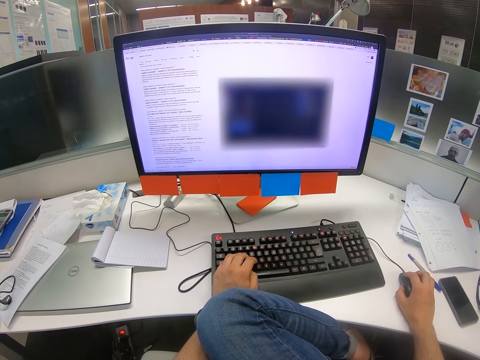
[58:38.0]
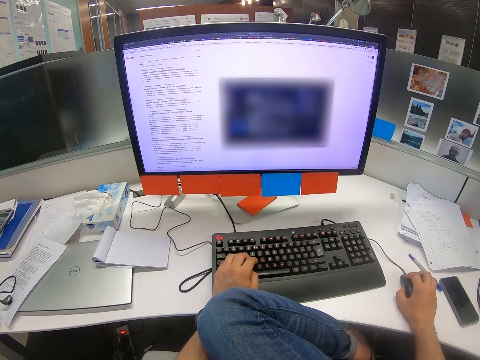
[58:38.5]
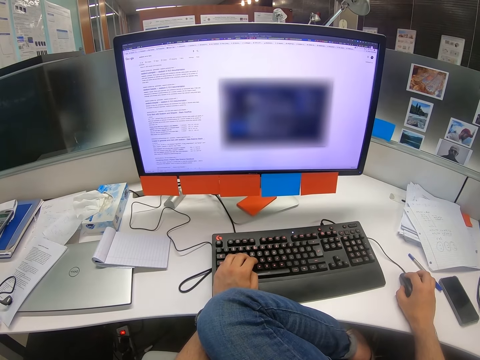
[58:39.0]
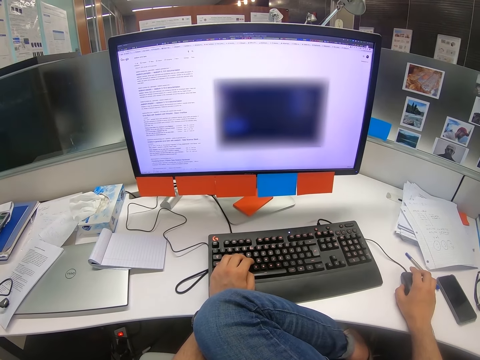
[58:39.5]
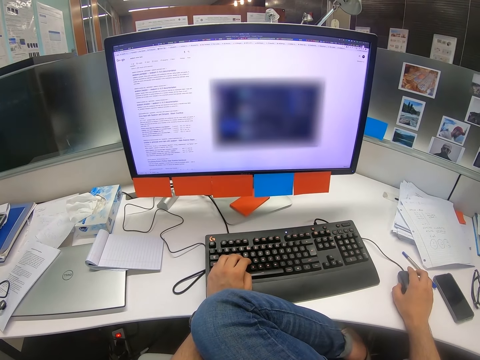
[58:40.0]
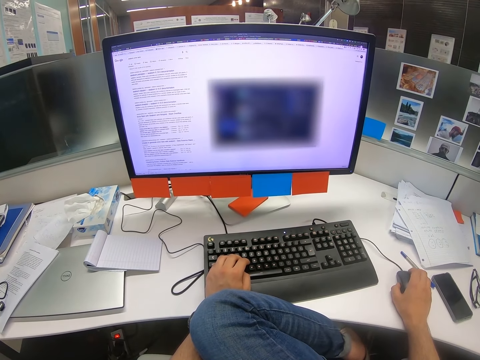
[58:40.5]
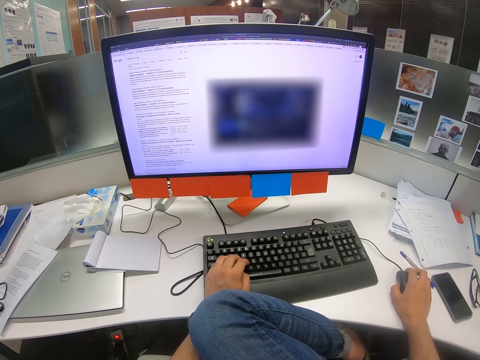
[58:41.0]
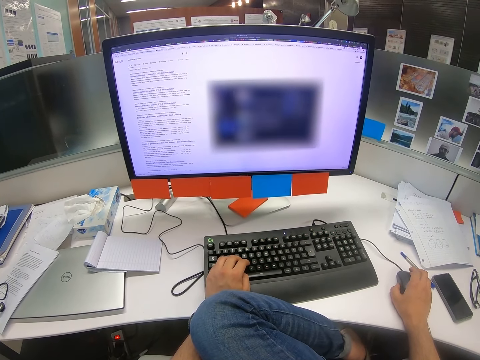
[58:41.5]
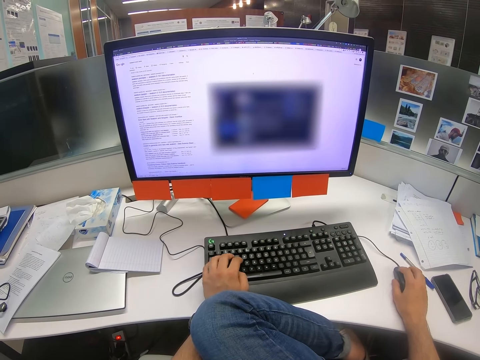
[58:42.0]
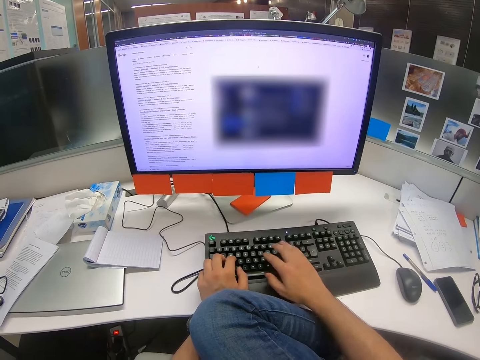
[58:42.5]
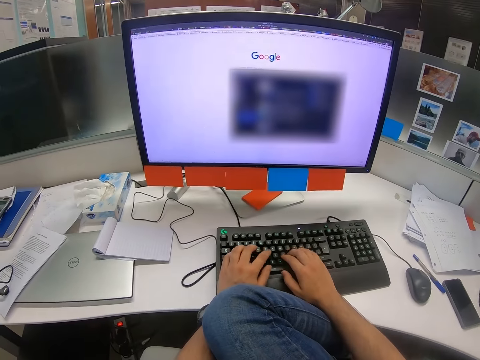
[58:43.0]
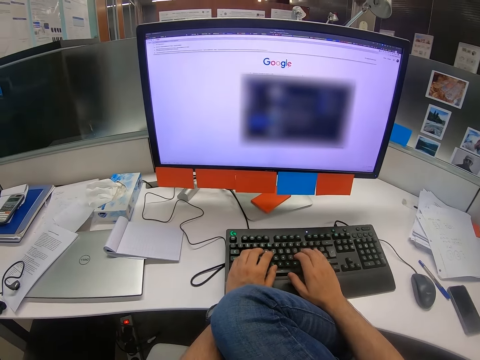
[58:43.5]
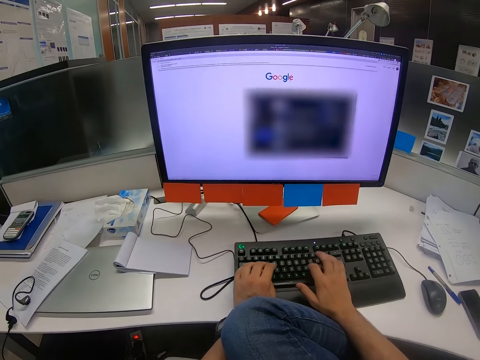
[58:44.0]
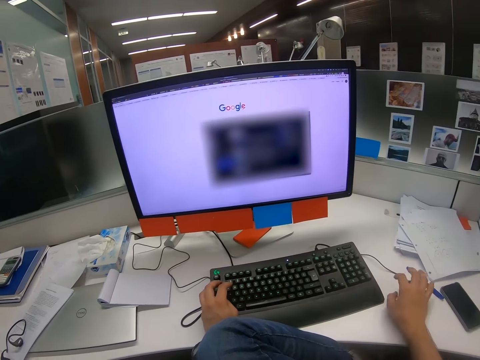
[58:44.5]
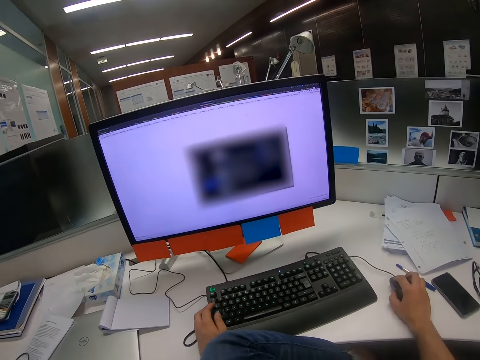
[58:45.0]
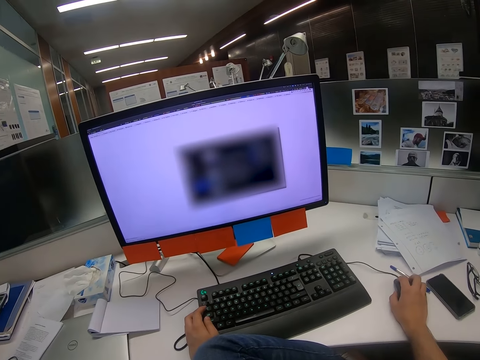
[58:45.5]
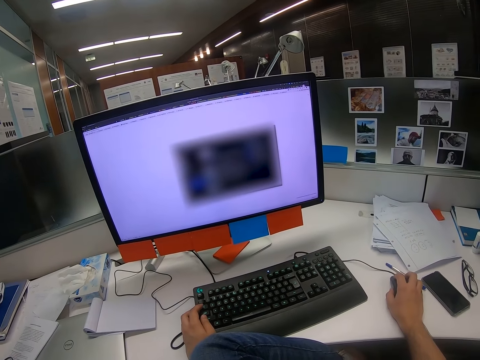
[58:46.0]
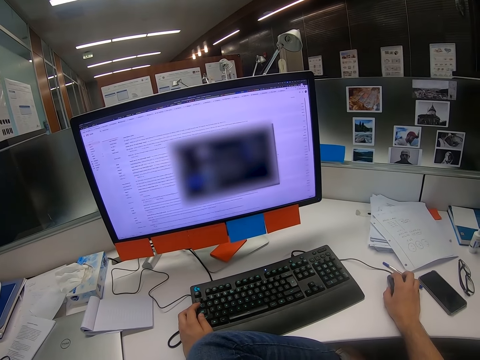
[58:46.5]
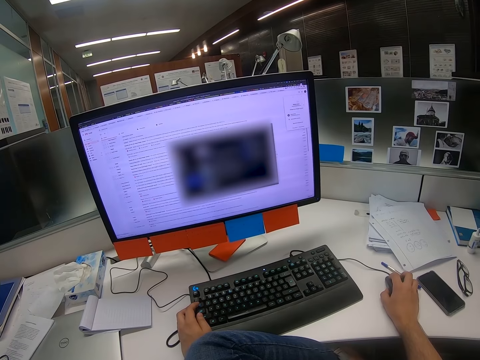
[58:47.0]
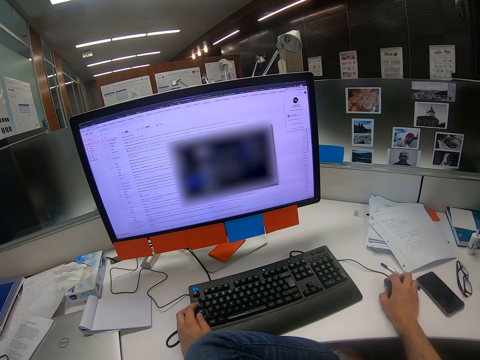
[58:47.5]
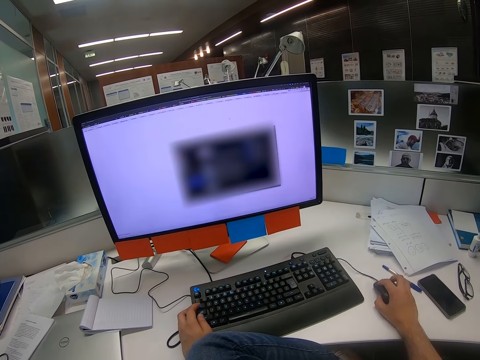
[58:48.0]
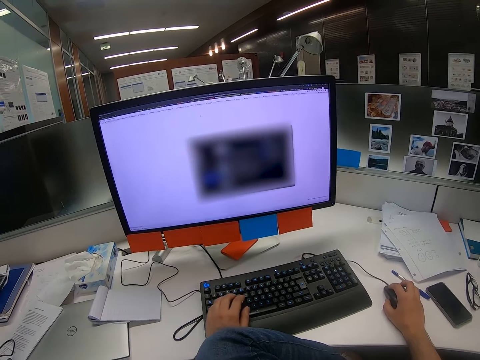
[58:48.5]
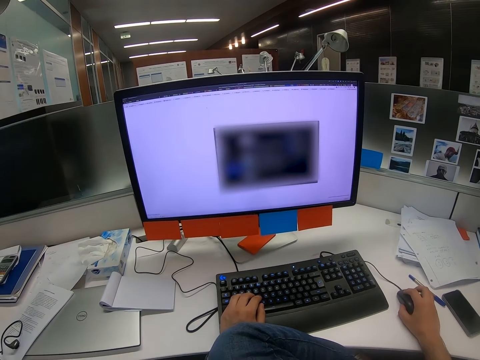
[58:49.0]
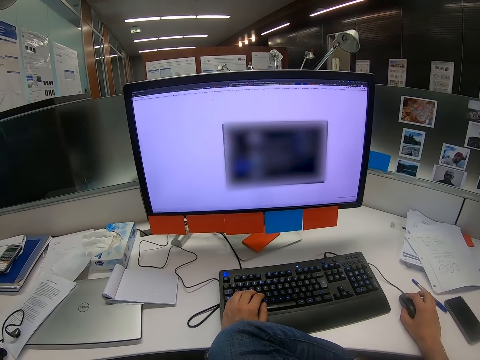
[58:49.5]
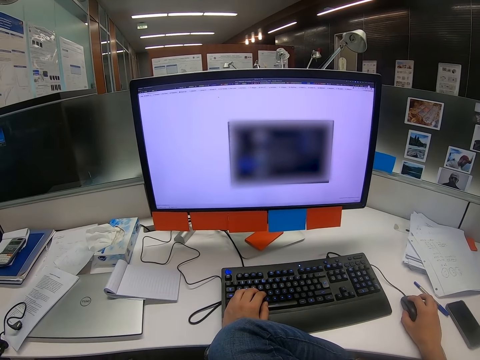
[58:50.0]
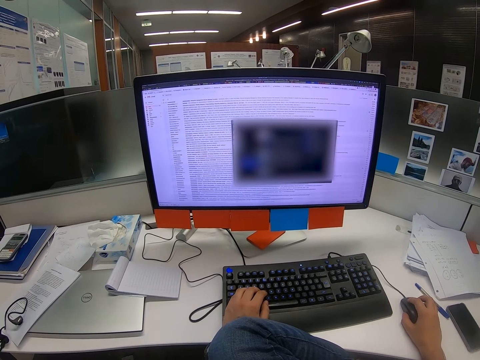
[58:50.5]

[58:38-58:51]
The camera wearer scrolls on the computer. They type on the keyboard with both hands. They scroll on the computer with the mouse. They put a hand on the mouse. They click on the mouse. They click on the keyboard.

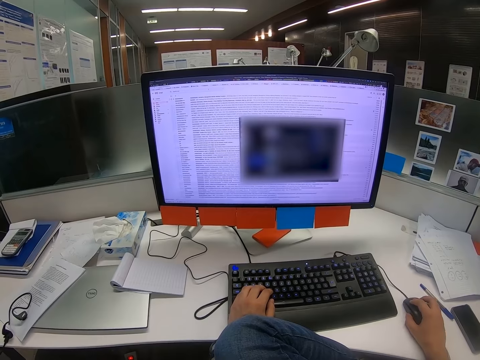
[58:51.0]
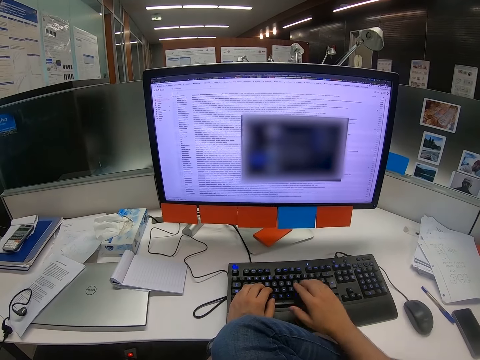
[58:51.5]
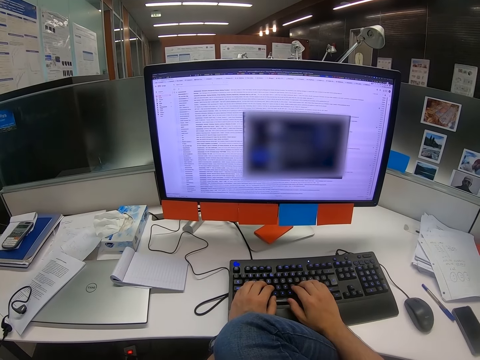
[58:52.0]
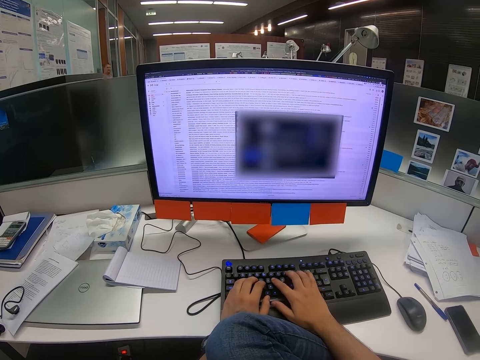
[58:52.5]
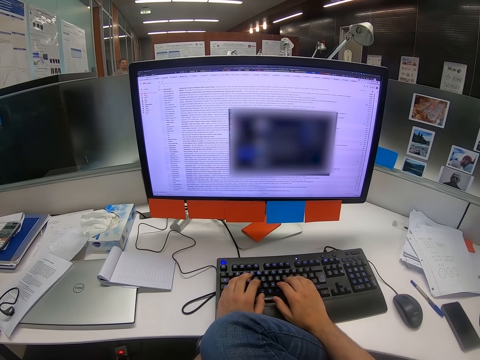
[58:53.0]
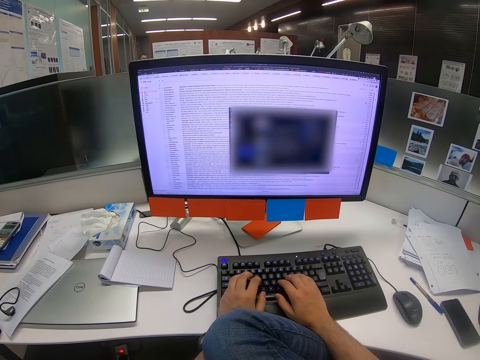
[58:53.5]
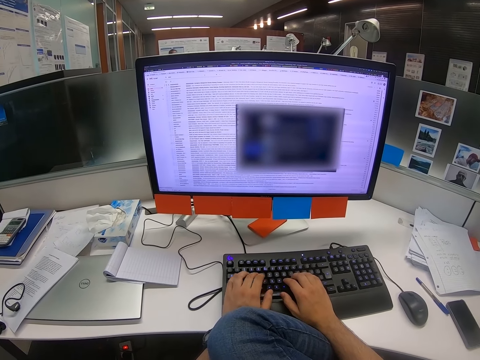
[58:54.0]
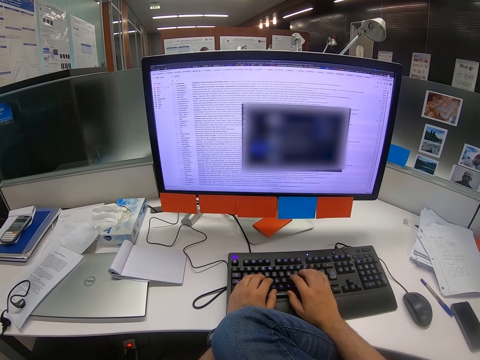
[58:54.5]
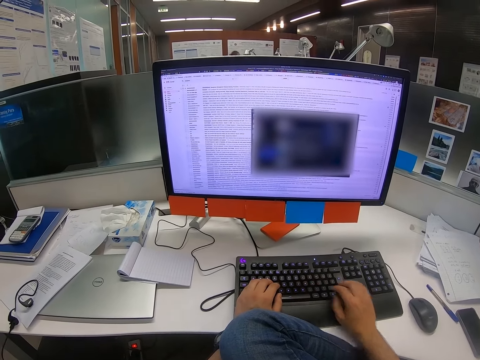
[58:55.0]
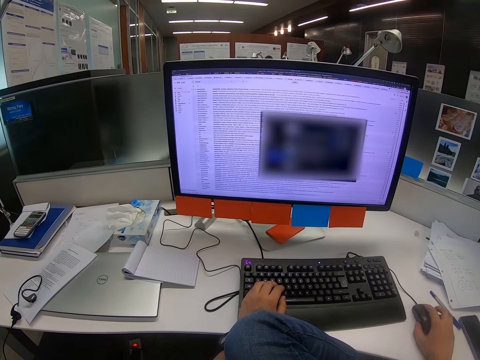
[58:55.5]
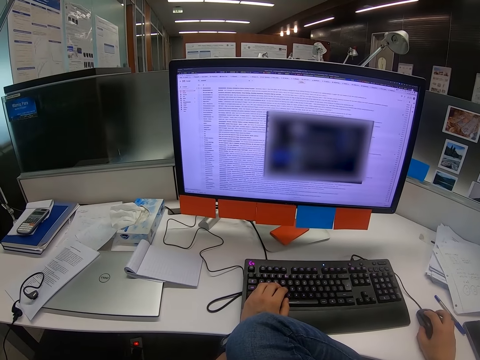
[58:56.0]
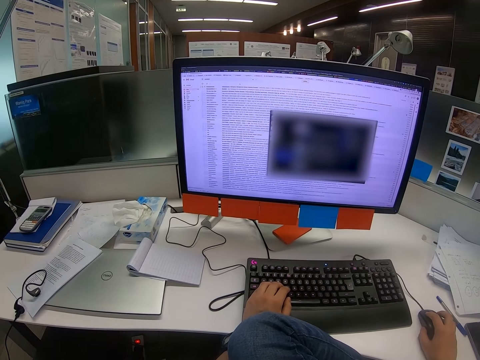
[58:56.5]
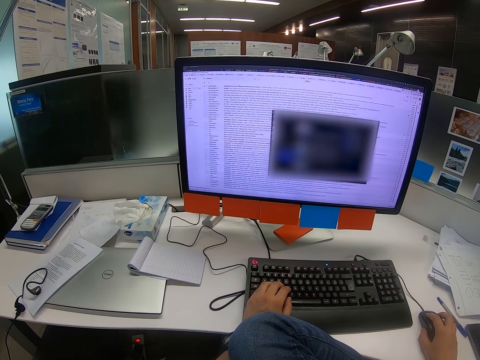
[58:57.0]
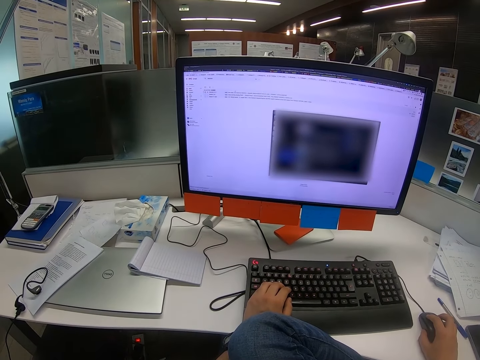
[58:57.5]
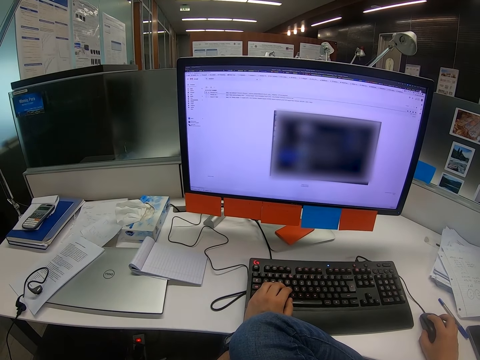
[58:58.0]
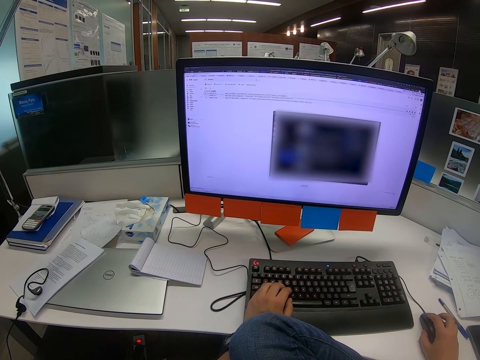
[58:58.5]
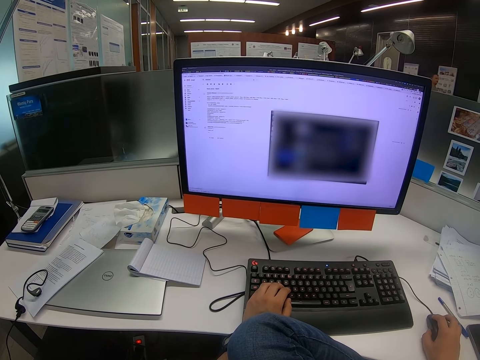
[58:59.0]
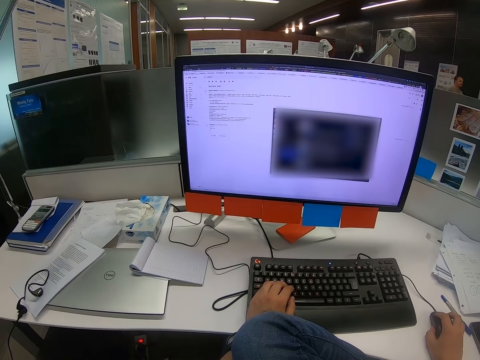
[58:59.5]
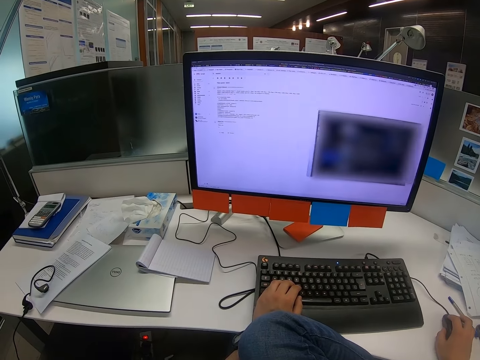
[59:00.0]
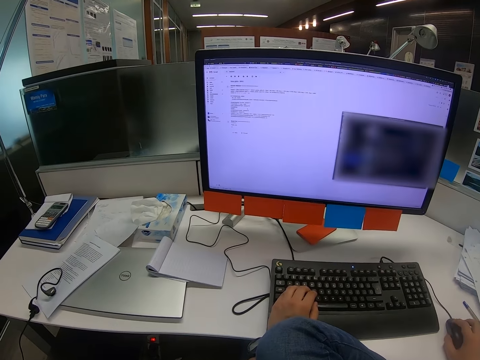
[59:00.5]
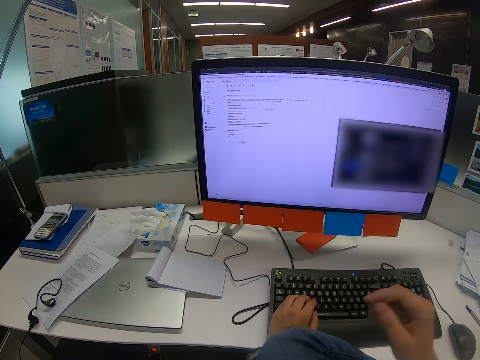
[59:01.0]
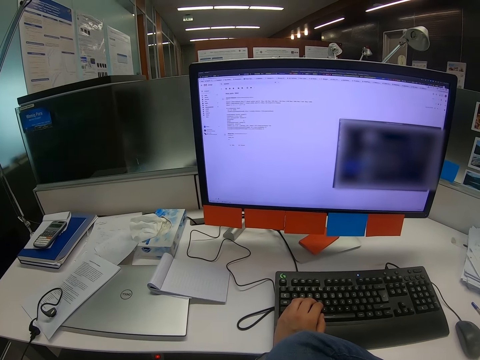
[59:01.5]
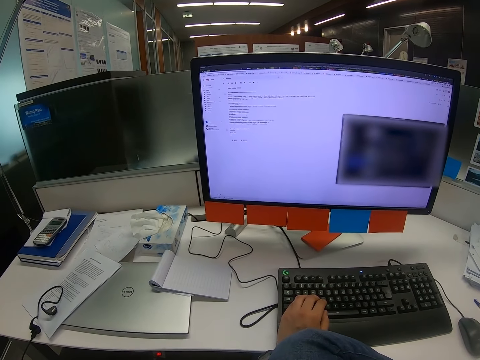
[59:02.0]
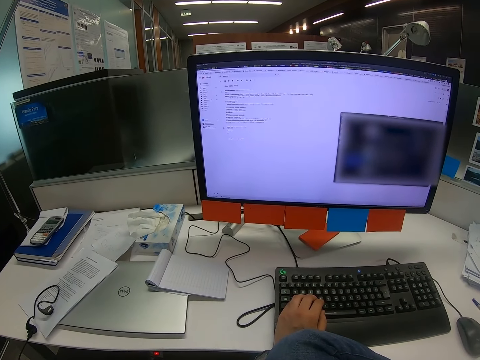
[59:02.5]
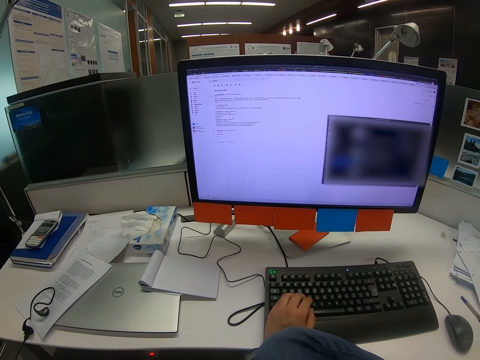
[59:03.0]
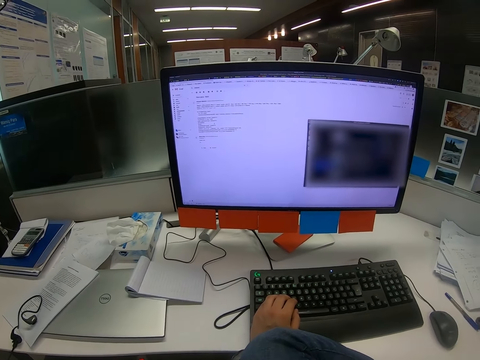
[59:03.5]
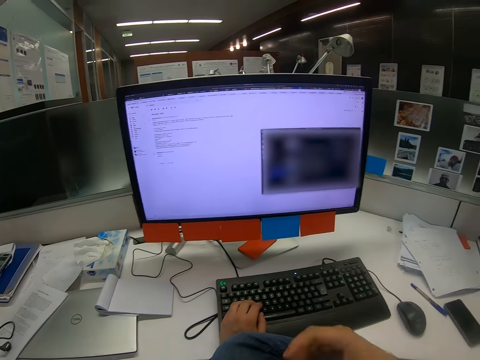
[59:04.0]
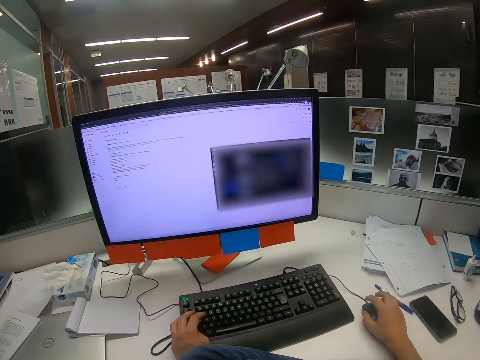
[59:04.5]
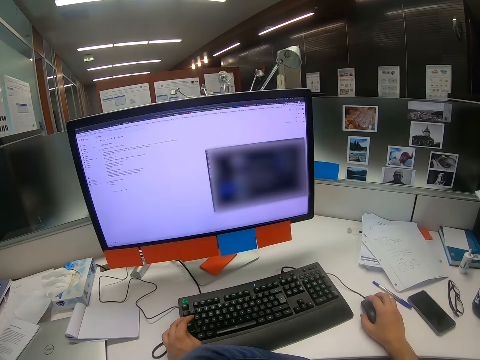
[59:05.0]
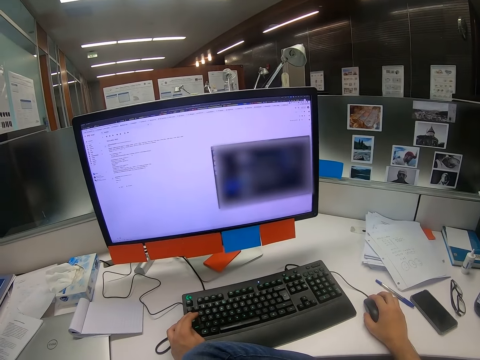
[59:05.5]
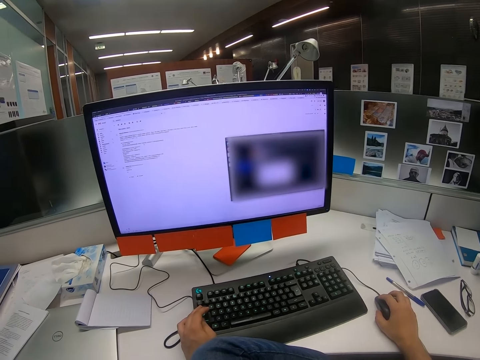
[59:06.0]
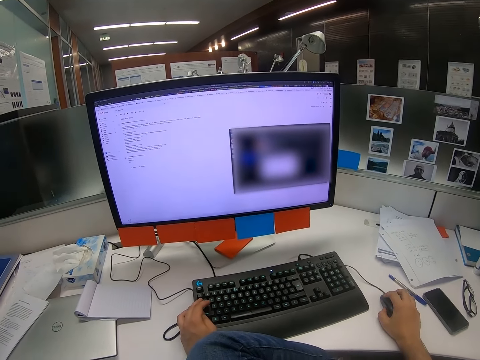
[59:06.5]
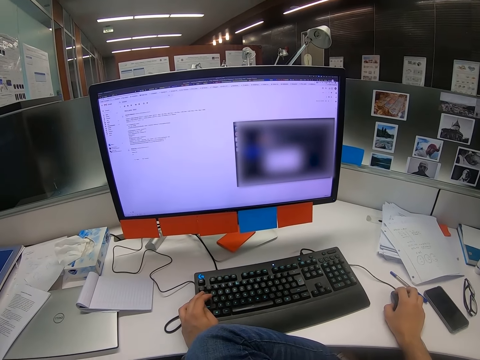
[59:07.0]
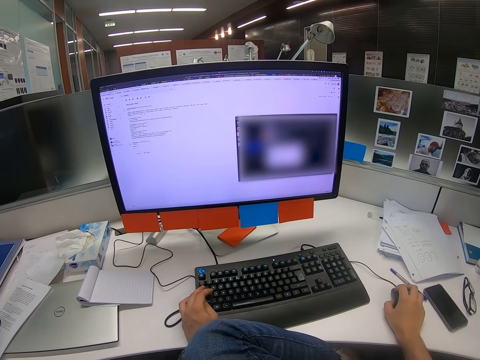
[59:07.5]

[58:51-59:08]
The camera wearer types on the keyboard with both hands. They type on the keyboard. They scroll with the computer mouse. They put a hand on the mouse. They click on the mouse. They drag an image on the computer. They remove a hand from the mouse. They move the right hand across. They look on the computer screen. They put the right hand on the mouse. They scroll with the computer mouse.
